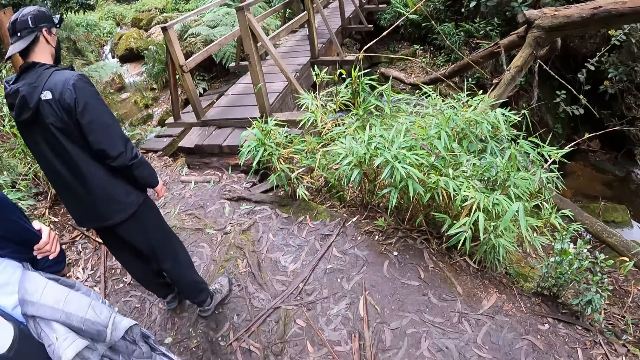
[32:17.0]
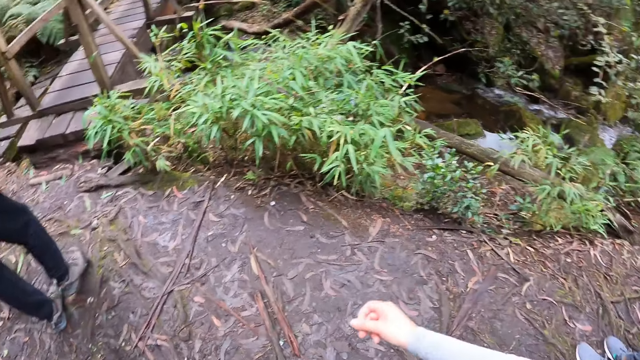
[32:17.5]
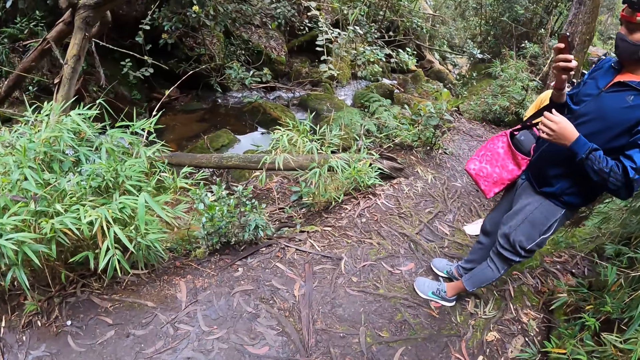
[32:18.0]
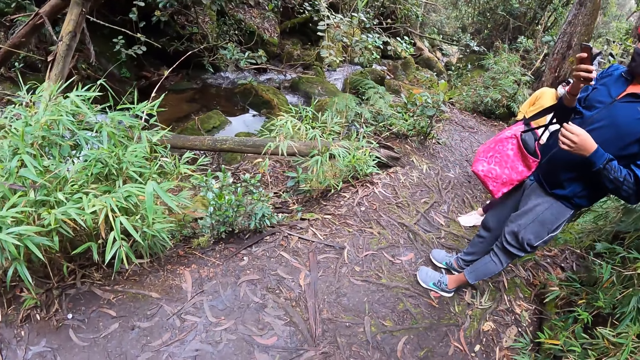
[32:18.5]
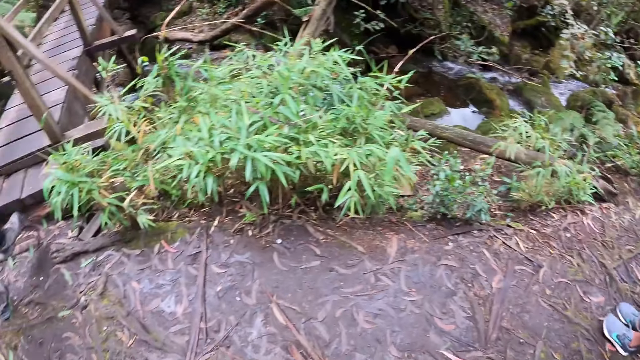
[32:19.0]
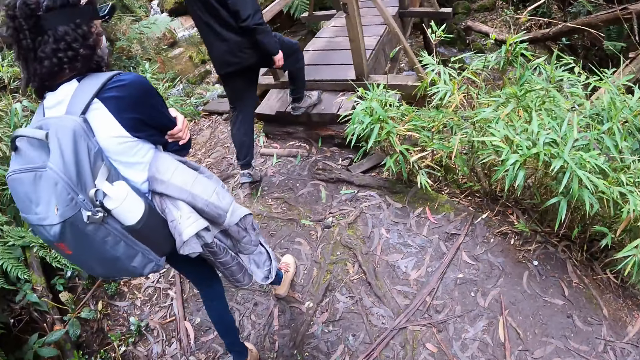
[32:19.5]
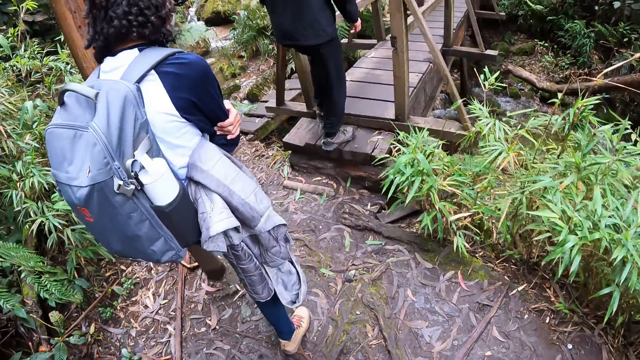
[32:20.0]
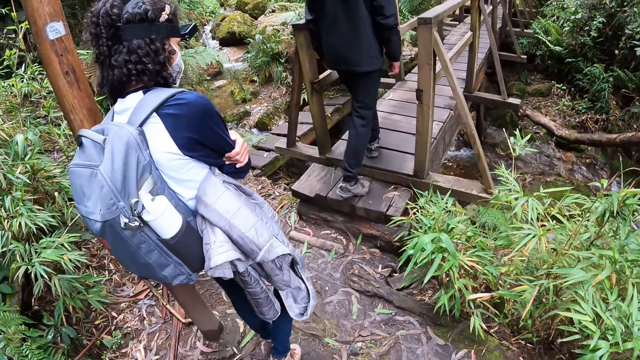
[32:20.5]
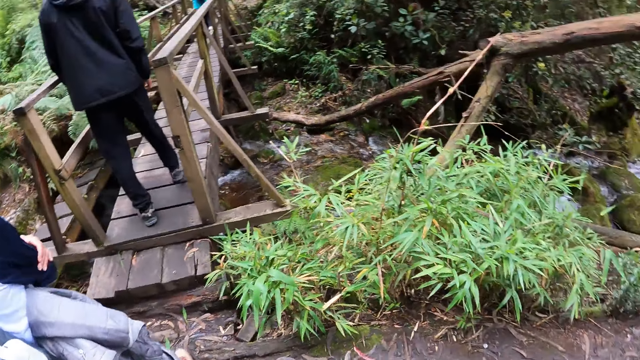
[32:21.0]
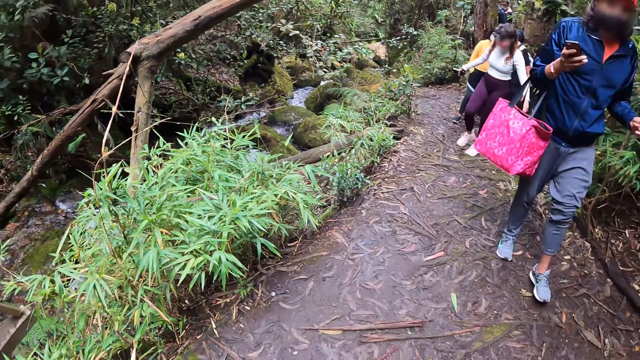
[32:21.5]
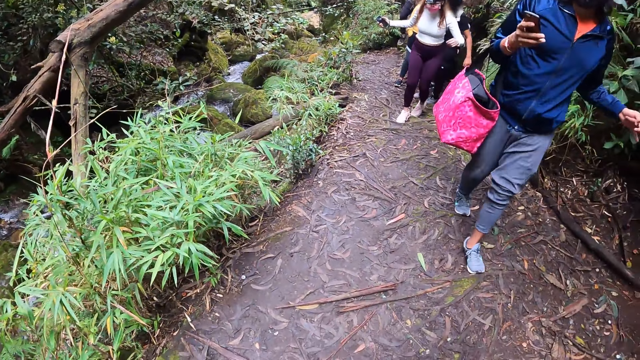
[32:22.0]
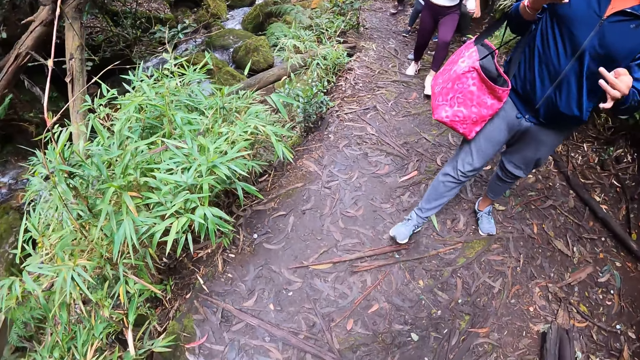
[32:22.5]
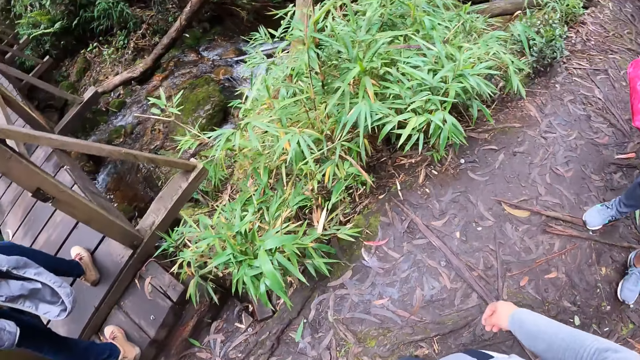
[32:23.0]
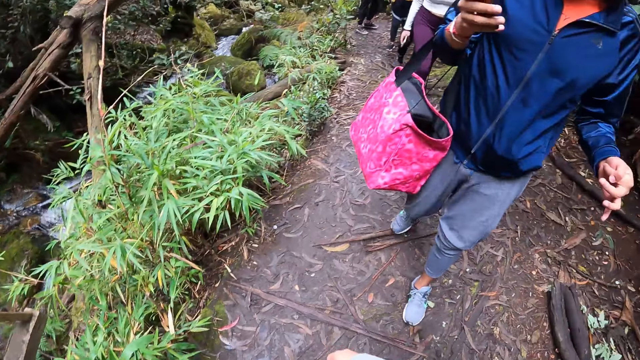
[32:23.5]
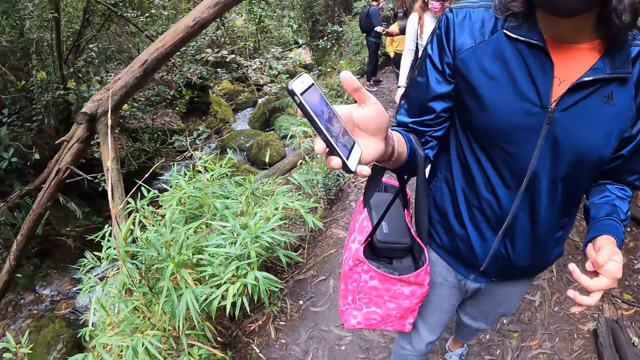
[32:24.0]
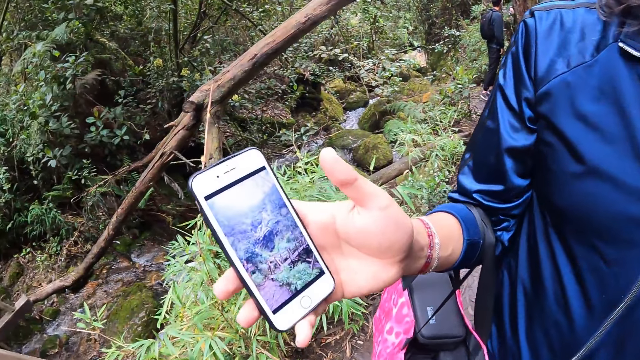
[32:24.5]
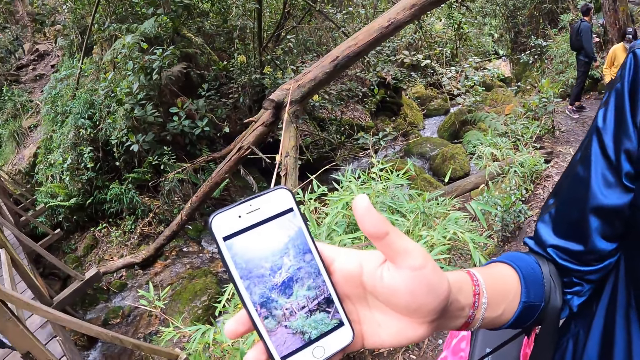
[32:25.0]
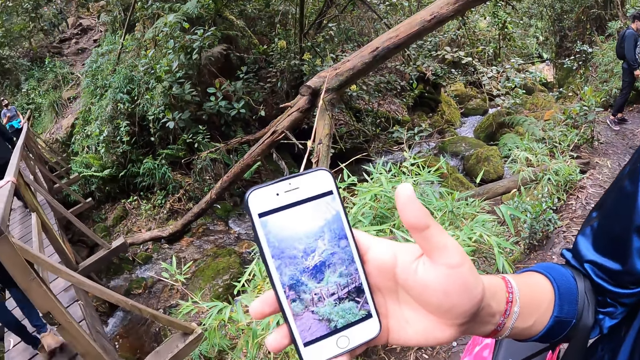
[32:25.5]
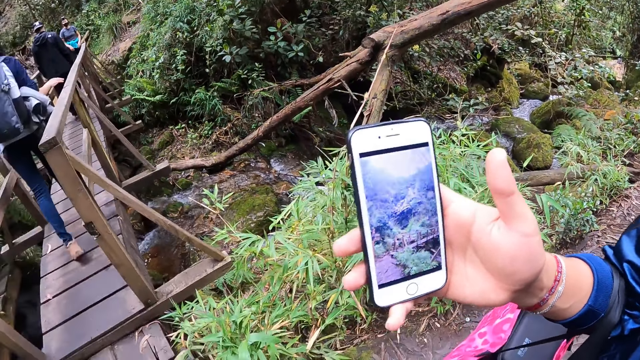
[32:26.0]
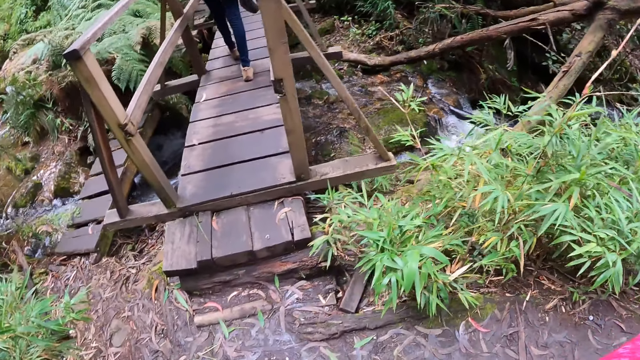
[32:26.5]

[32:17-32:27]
The camera wearer looks around. A female shows the camera wearer the phone.

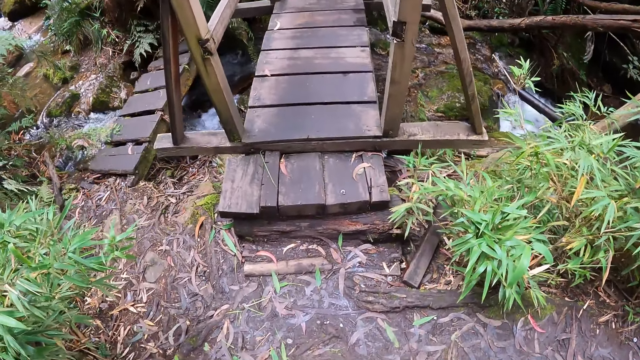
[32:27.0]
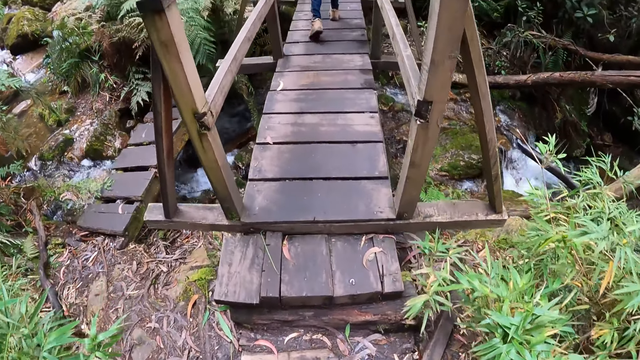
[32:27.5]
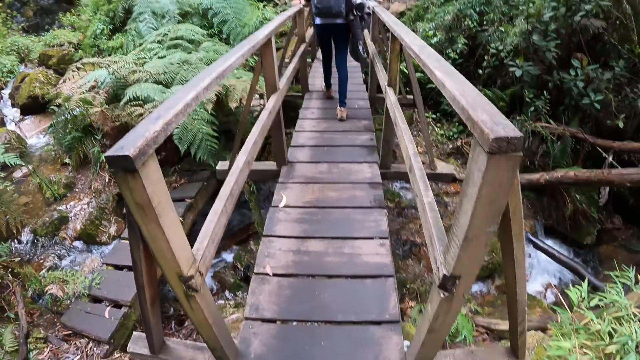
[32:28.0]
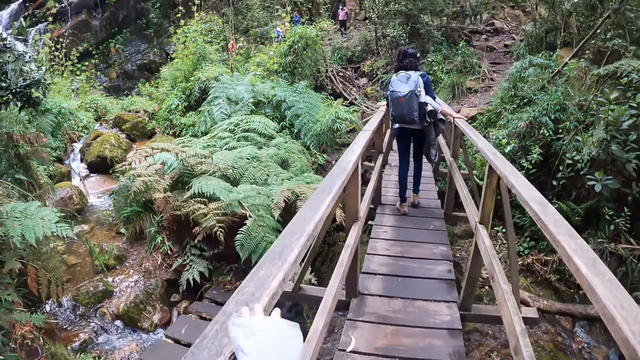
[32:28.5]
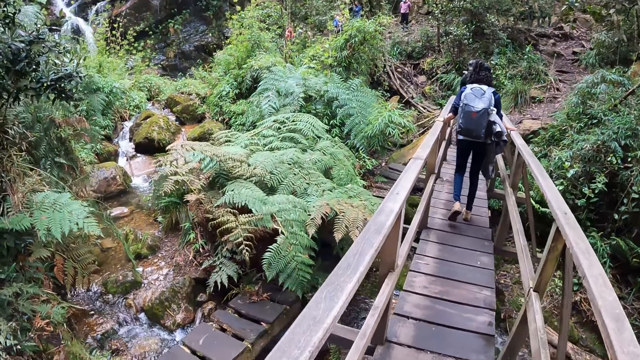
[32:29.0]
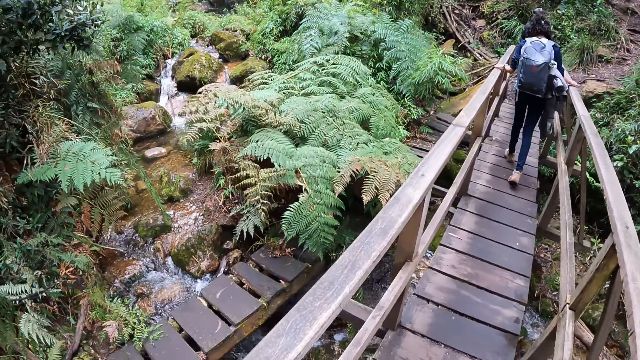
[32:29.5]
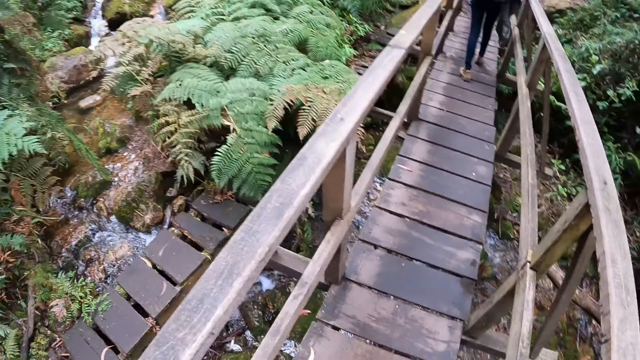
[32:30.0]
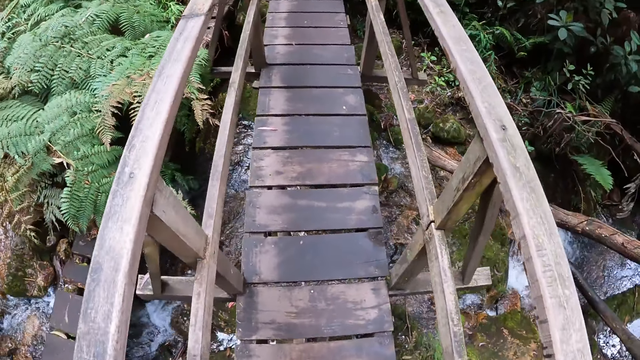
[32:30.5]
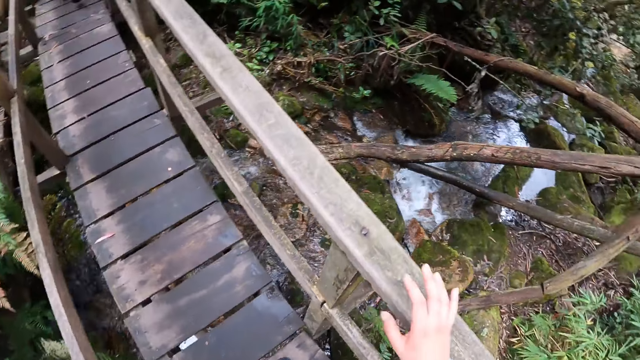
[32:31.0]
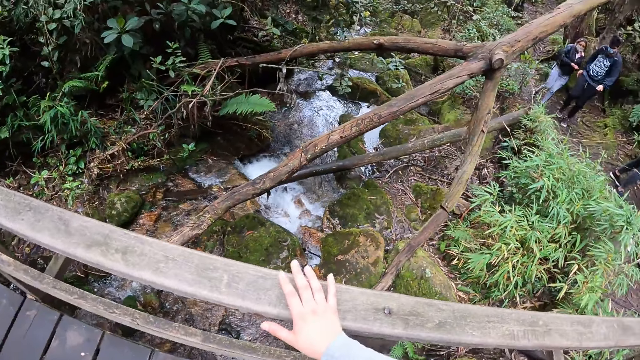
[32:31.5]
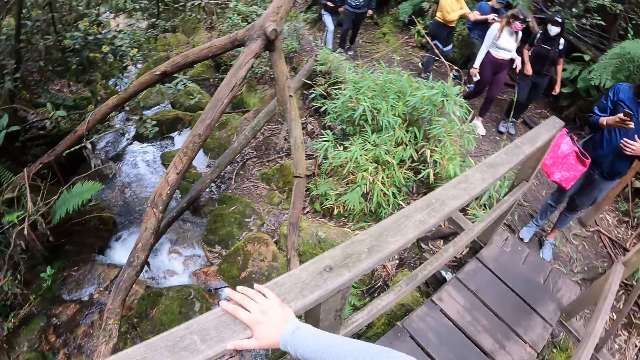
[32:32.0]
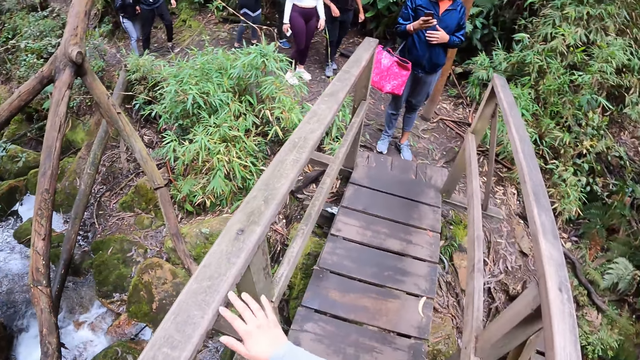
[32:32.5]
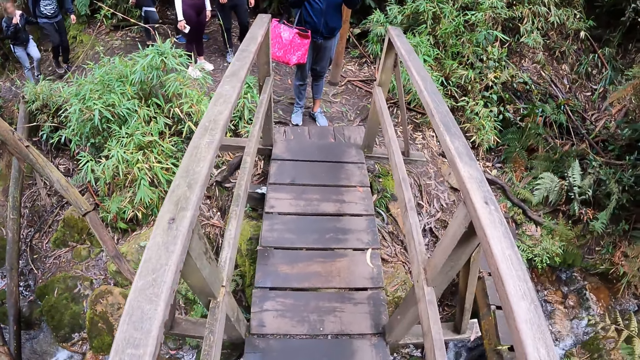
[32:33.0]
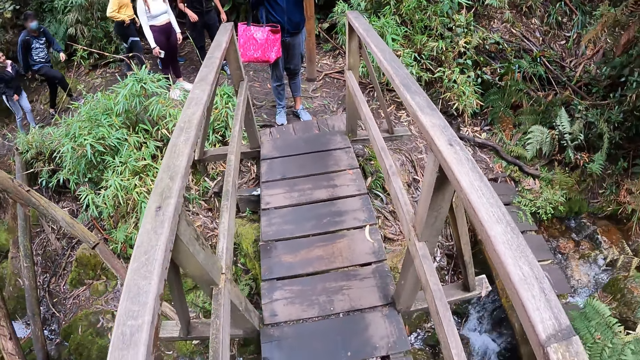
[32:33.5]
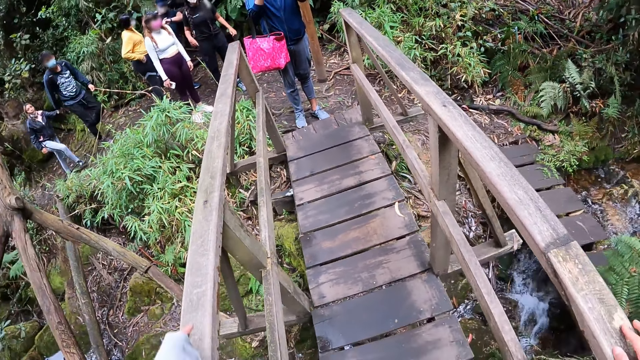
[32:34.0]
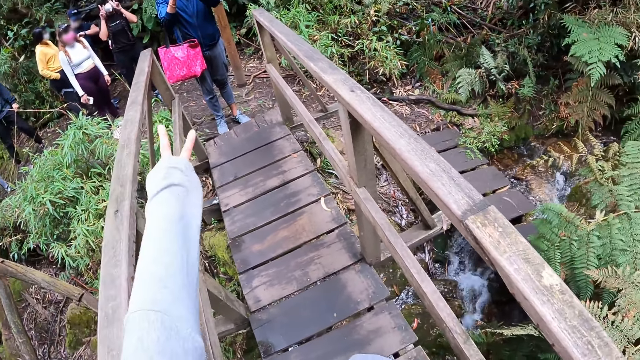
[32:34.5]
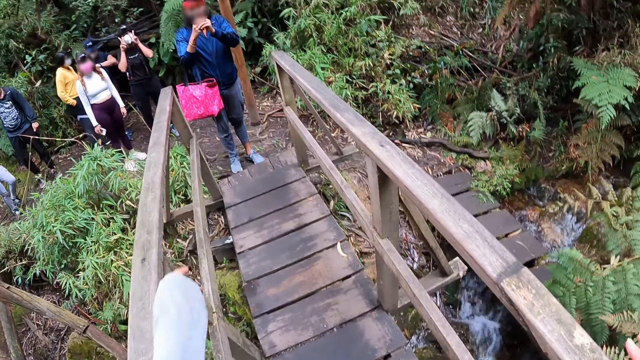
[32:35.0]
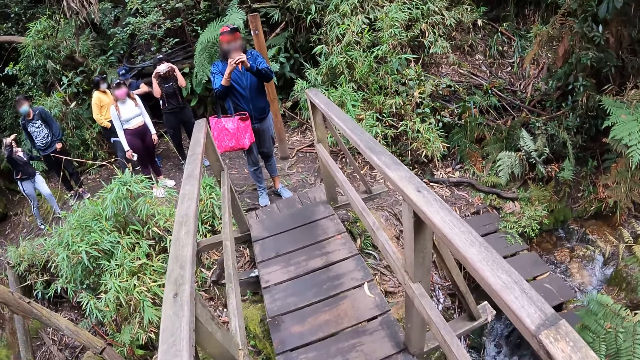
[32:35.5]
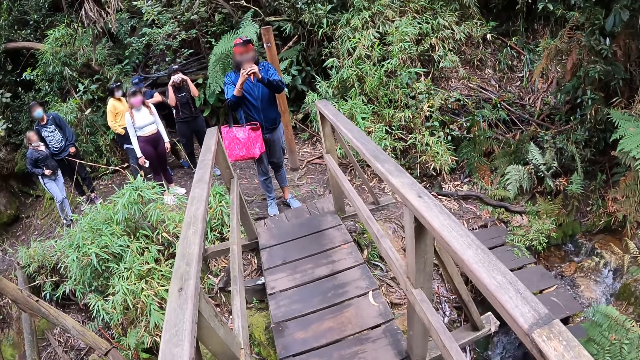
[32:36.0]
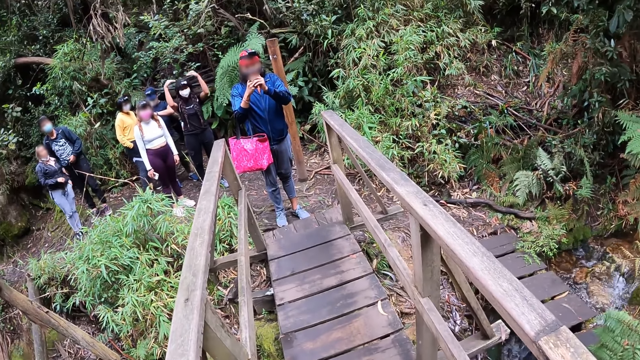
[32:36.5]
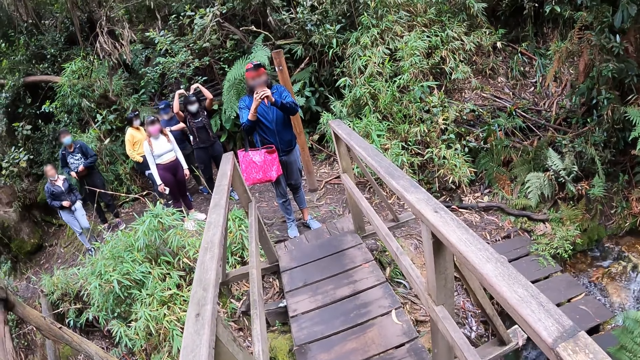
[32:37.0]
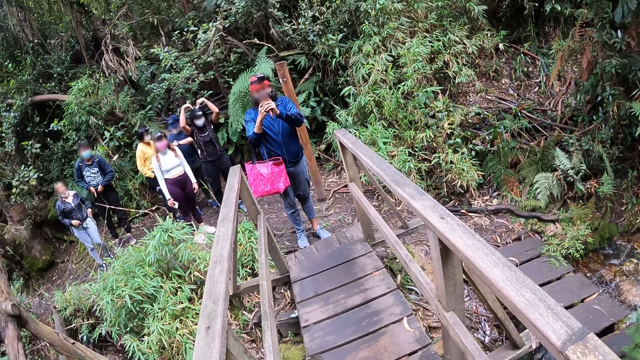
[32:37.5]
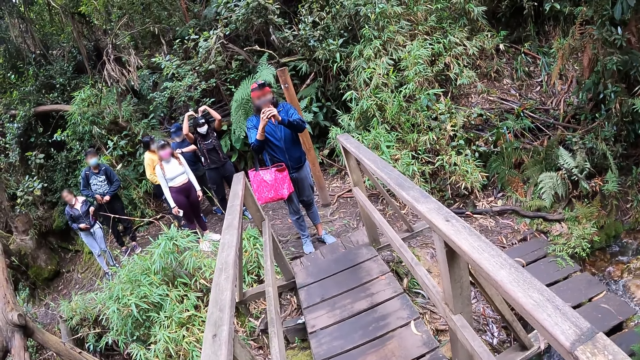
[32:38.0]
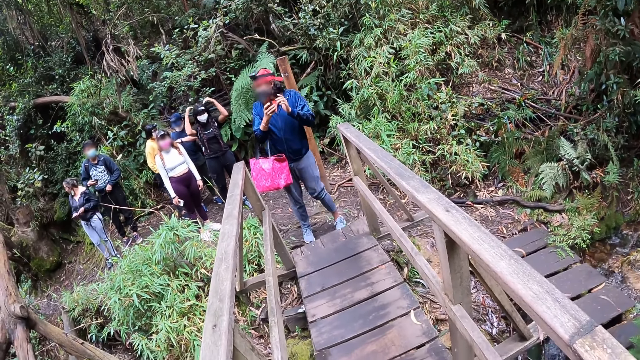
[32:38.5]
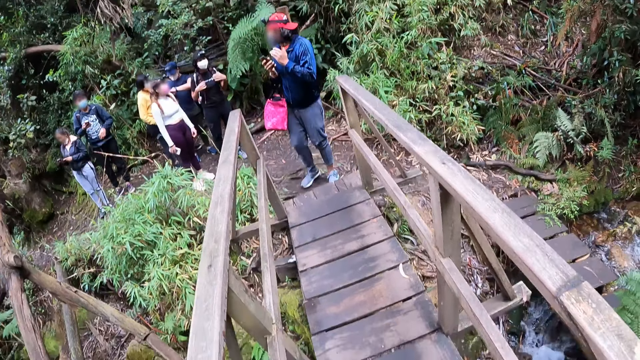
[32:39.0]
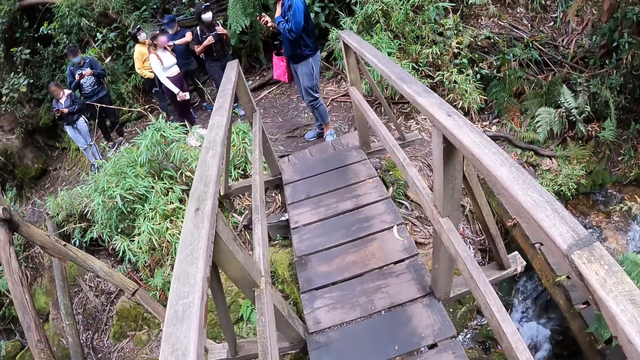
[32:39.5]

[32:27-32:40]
The camera wearer walks on a wooden bridge. She holds a staircase with her right hand. She does a hand sign. A female takes the camera wearer's photos. The female operates a phone with both hands.
